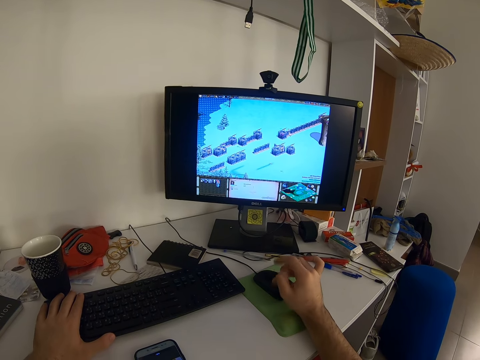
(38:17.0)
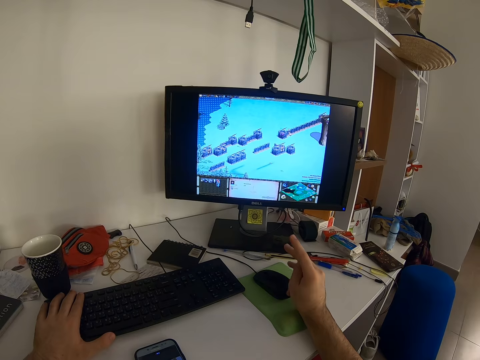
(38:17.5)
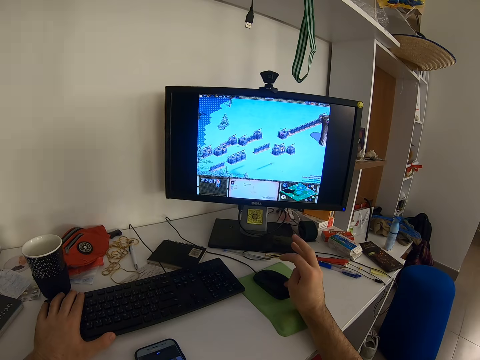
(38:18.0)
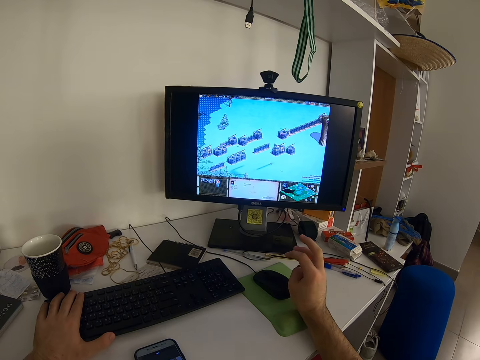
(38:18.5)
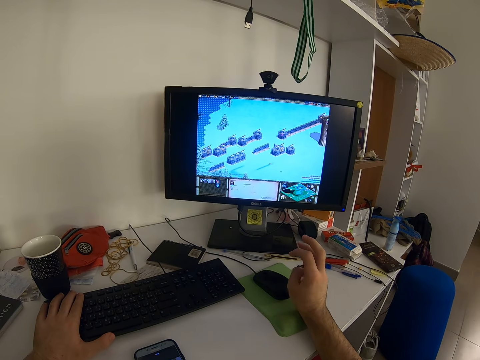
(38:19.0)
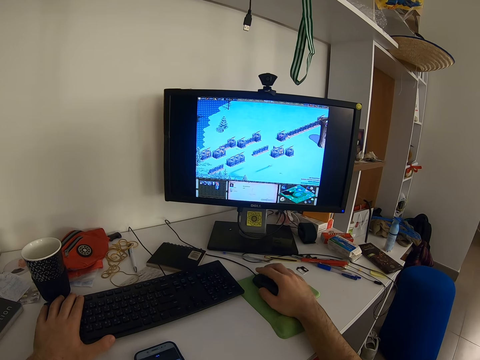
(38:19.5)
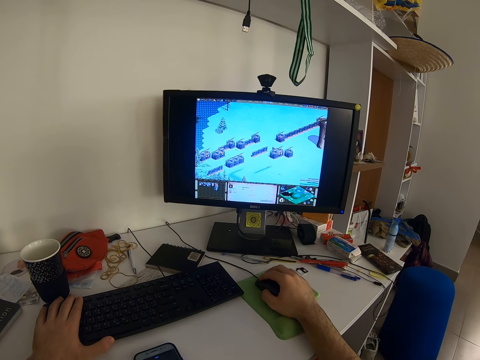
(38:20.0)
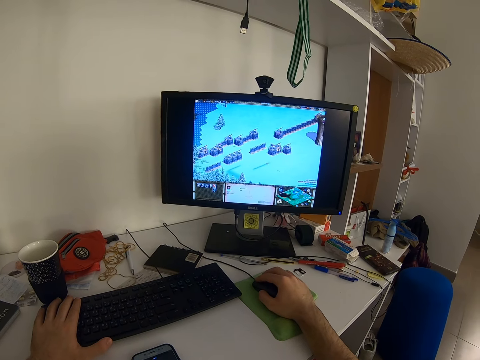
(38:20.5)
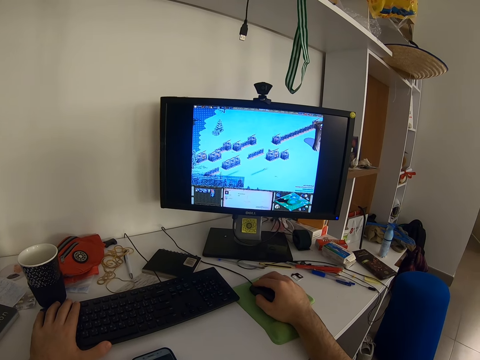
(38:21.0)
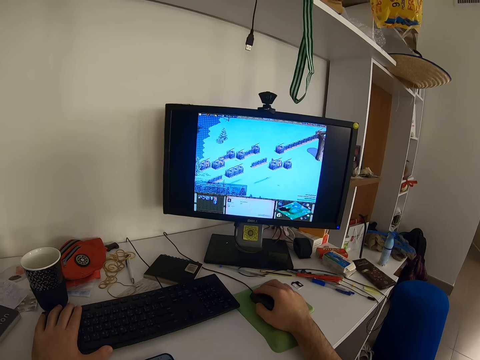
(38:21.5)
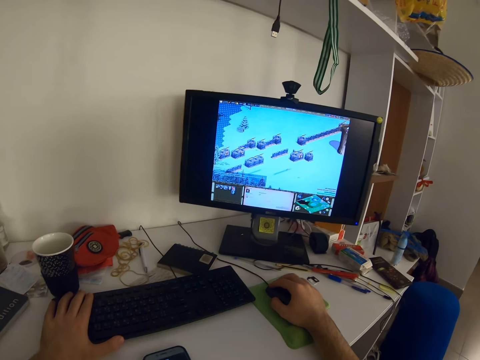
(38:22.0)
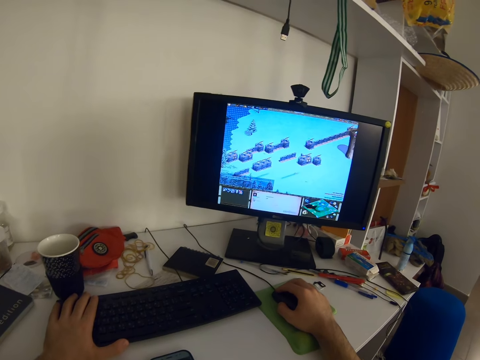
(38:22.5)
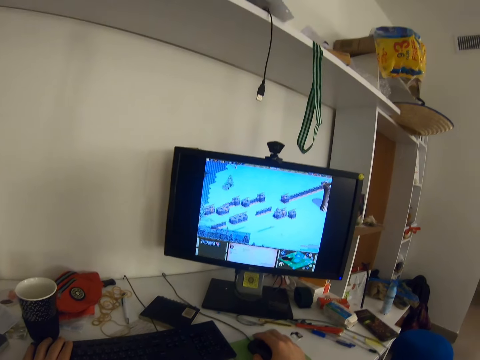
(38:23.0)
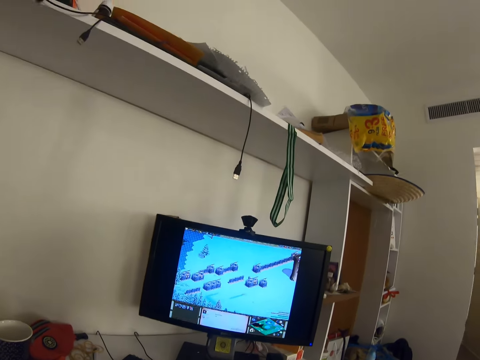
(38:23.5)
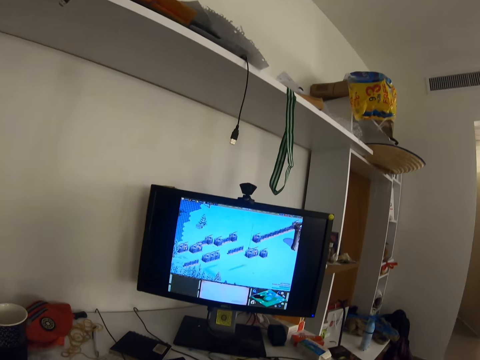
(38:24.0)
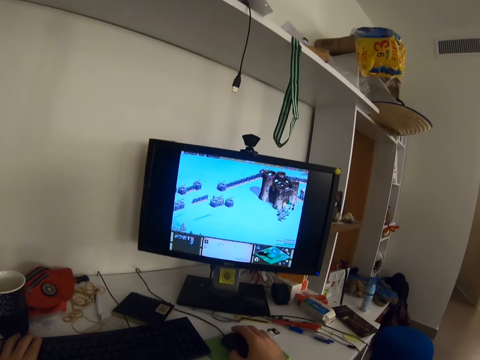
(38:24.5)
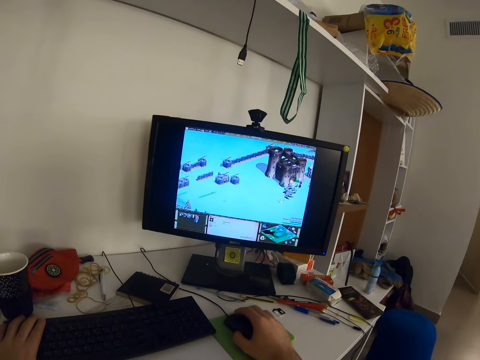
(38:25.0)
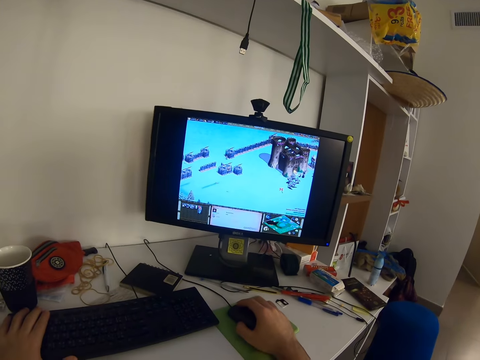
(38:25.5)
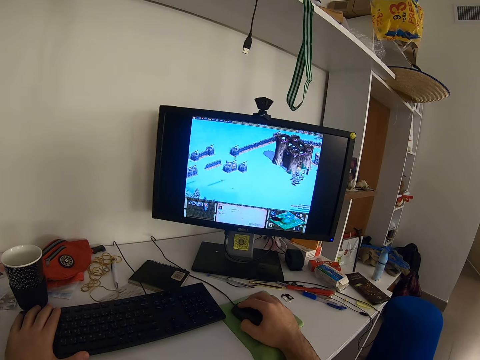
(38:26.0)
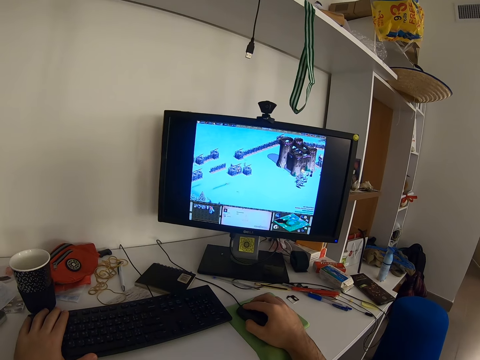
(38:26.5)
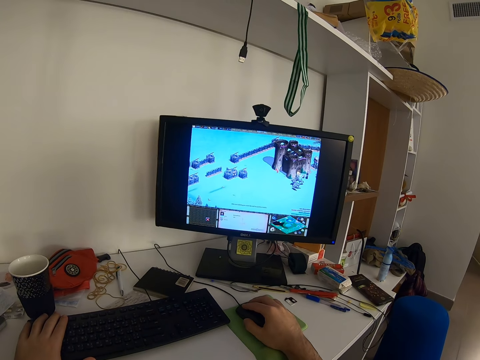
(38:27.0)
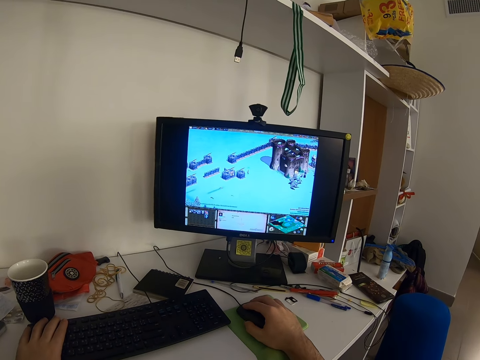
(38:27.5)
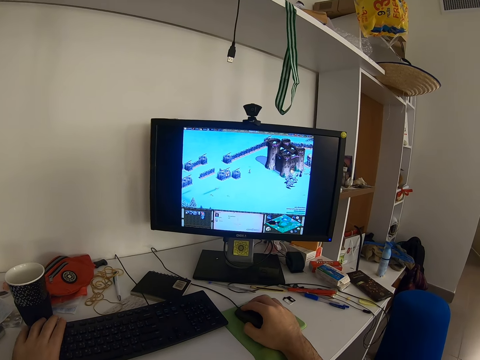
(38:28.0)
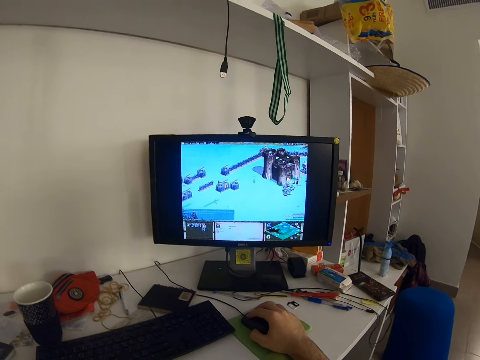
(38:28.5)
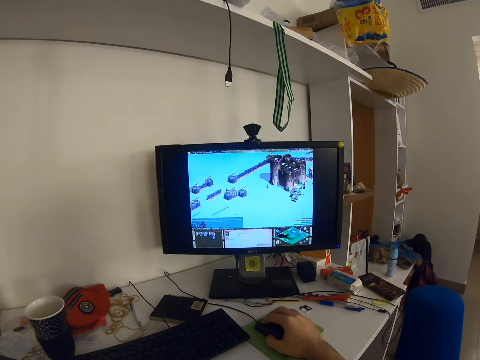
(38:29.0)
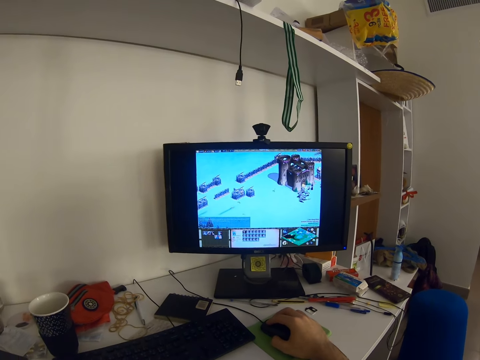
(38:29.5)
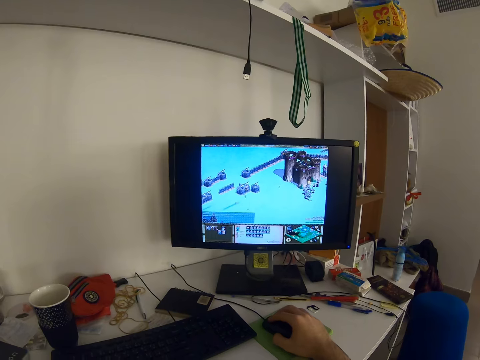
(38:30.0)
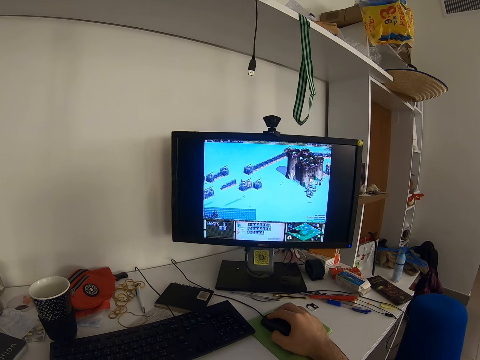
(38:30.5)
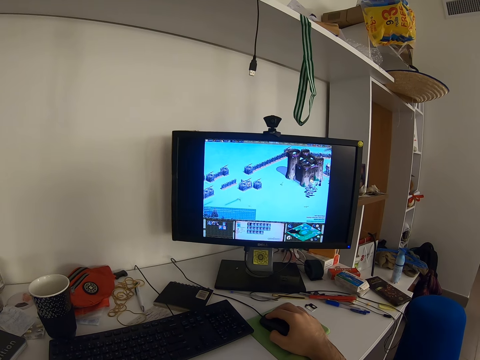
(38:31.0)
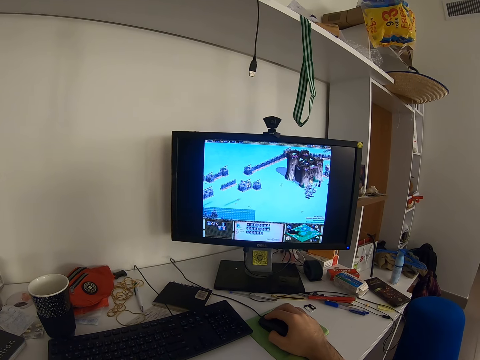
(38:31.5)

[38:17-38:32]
The camera wearer rubs the fingers. He holds the mouse with his right hand. He operates the computer. He clicks the mouse. He lifts his left hand. He removes the hand from the keyboard.

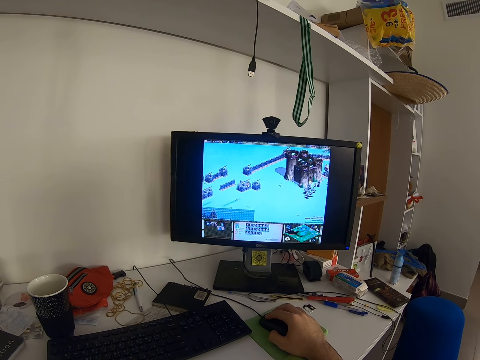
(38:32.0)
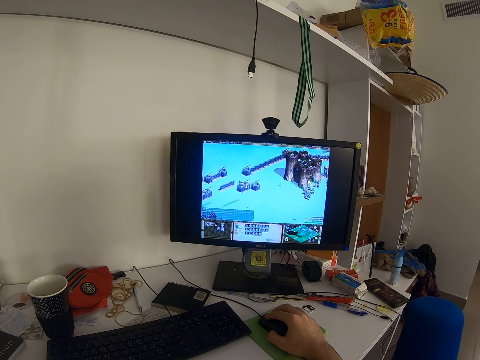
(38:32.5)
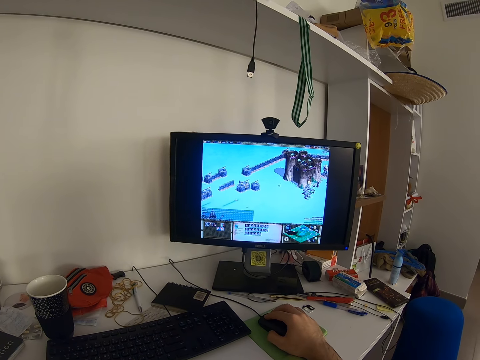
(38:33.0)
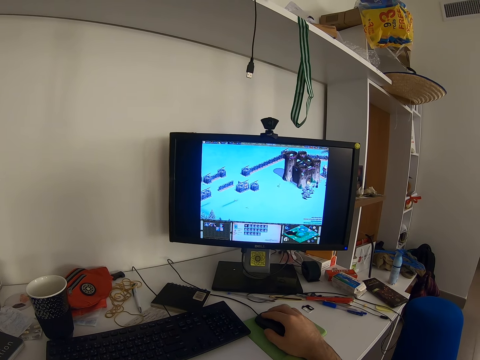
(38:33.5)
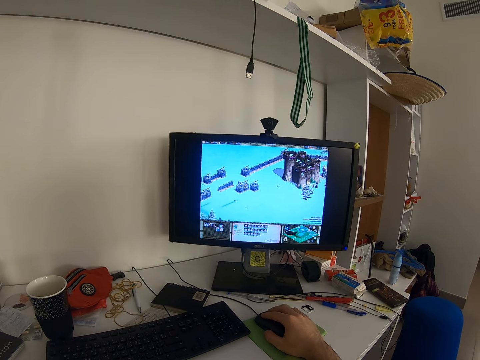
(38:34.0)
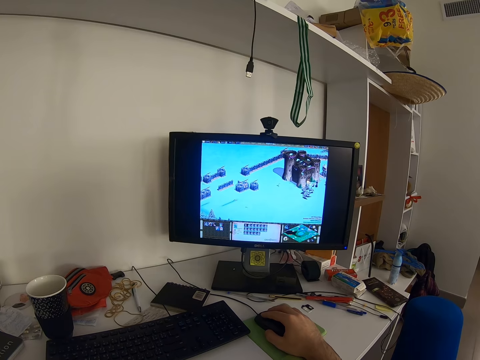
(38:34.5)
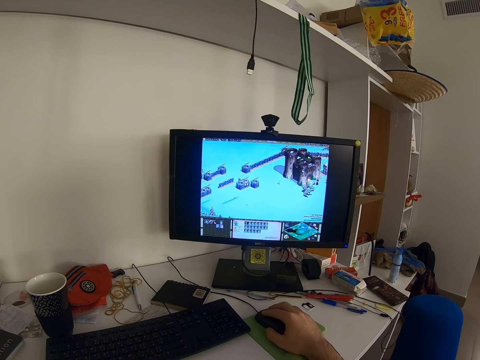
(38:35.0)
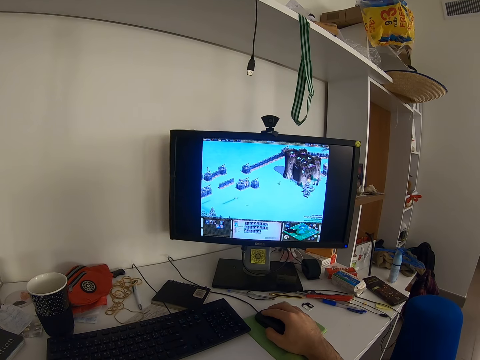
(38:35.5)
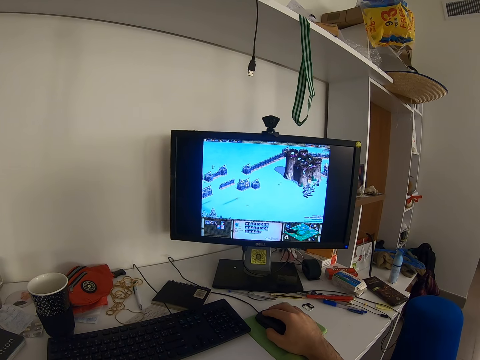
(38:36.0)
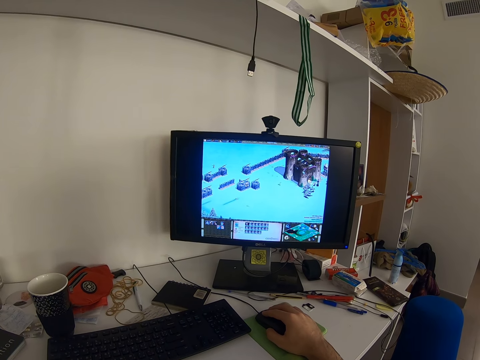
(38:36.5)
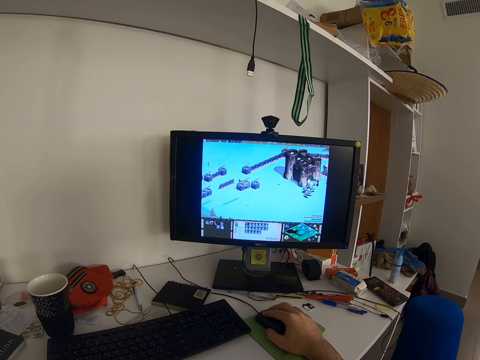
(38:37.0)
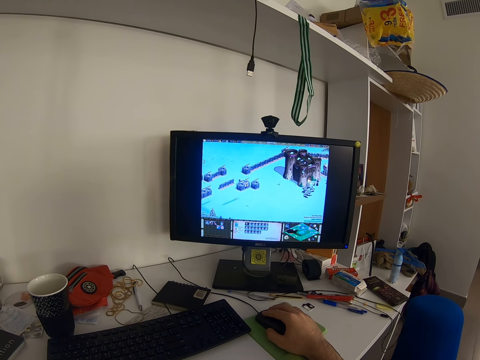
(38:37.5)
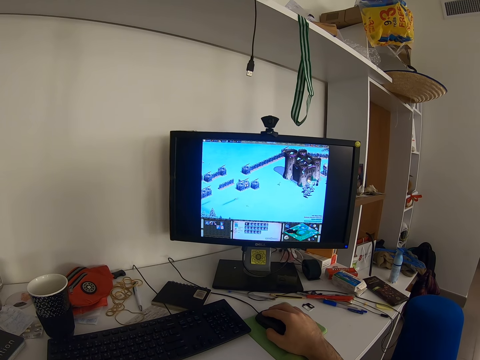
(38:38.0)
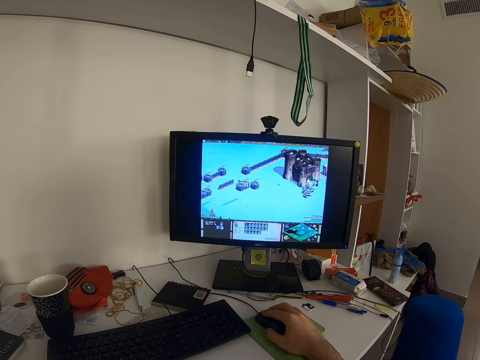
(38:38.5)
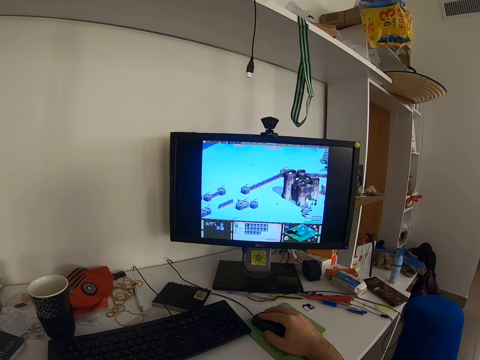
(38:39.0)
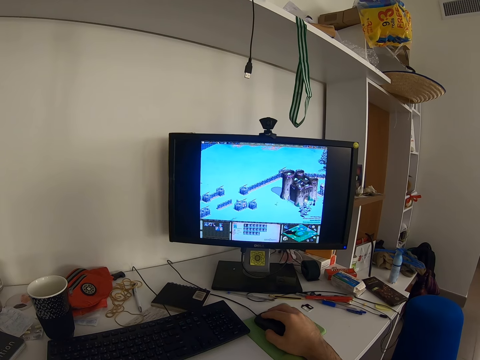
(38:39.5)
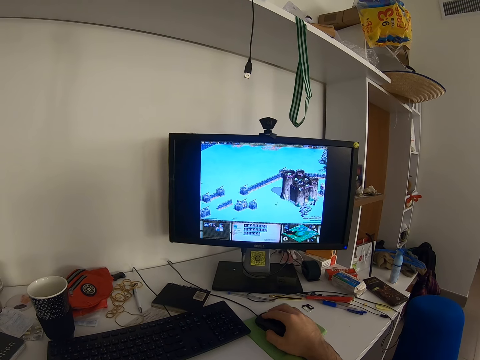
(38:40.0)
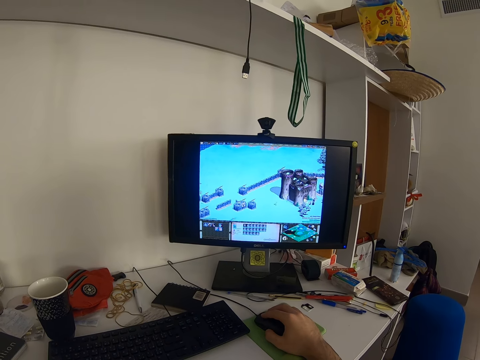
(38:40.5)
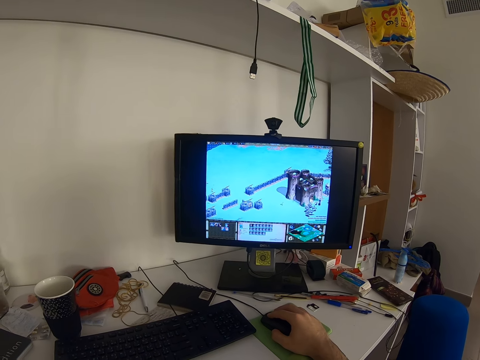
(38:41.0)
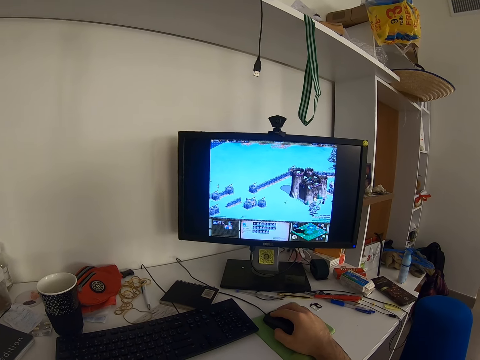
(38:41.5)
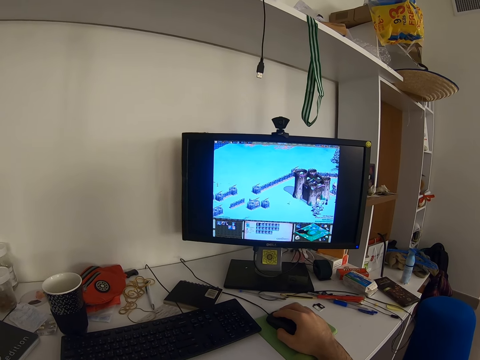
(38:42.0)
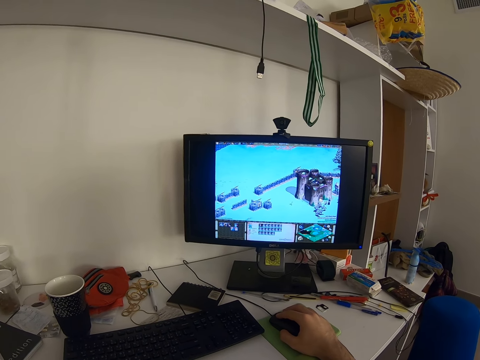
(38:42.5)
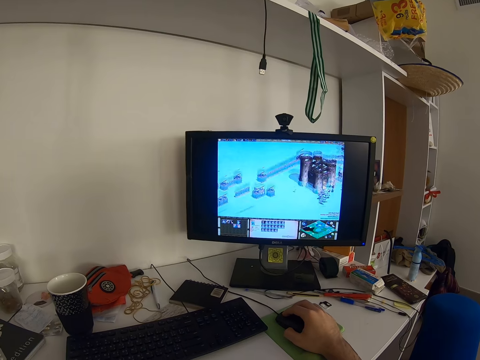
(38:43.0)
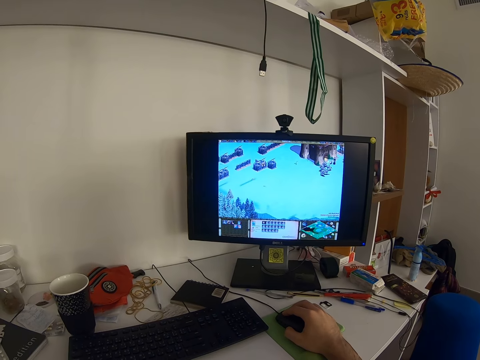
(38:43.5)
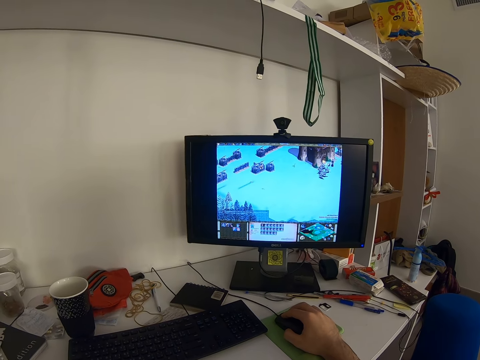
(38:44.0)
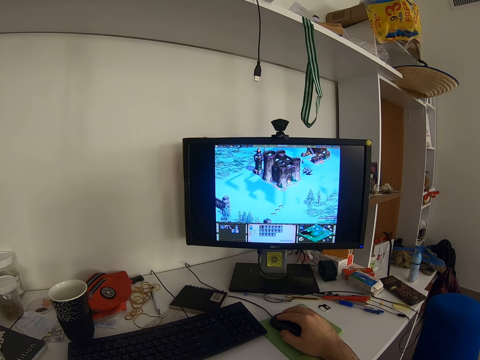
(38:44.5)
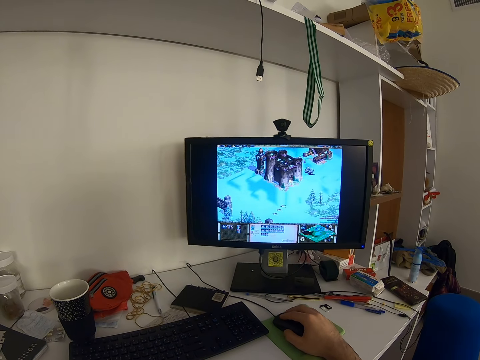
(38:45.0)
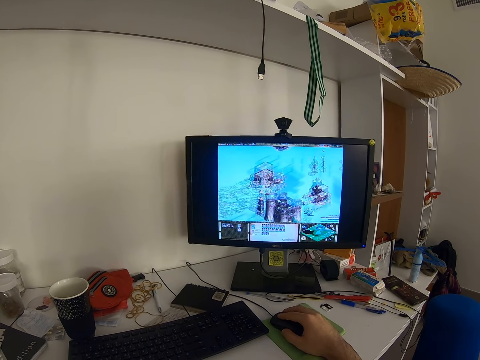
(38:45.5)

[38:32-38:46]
The camera wearer clicks the mouse.
